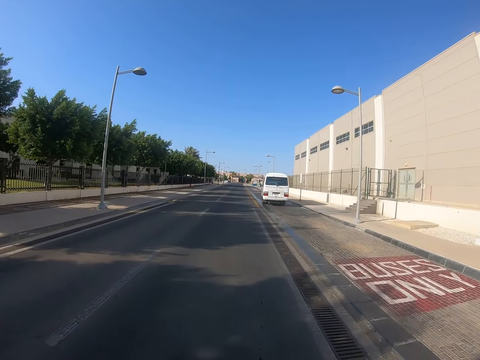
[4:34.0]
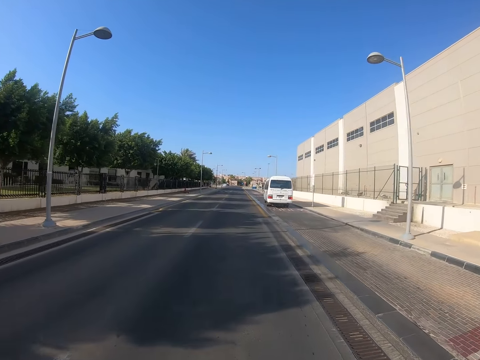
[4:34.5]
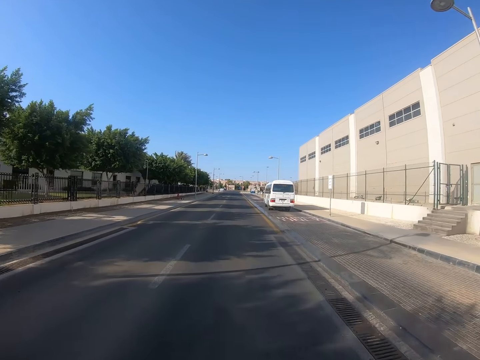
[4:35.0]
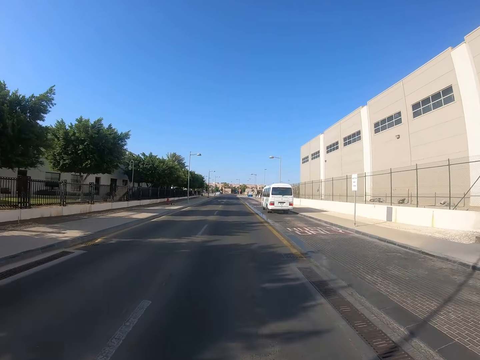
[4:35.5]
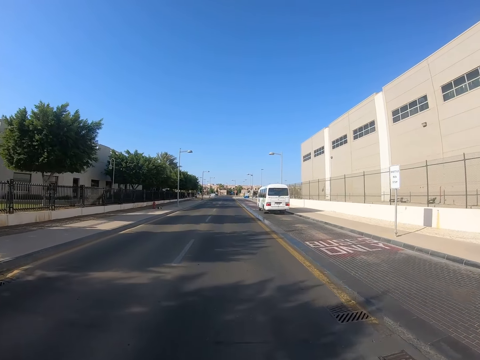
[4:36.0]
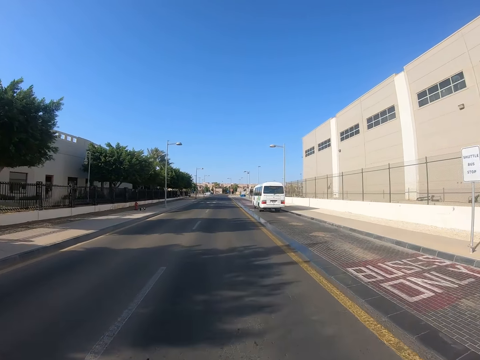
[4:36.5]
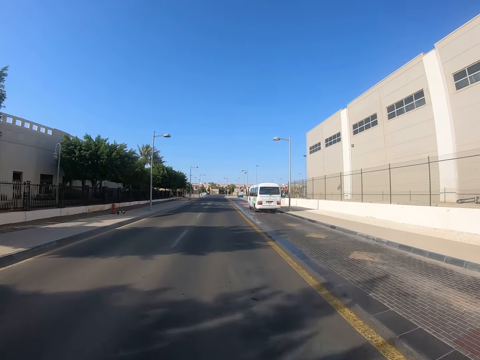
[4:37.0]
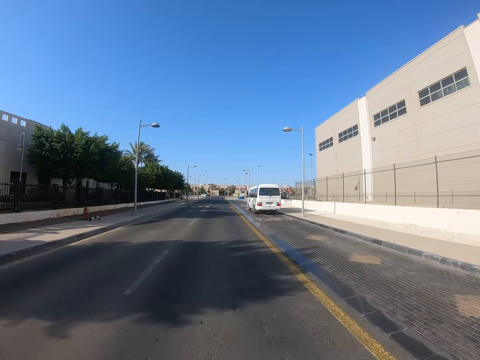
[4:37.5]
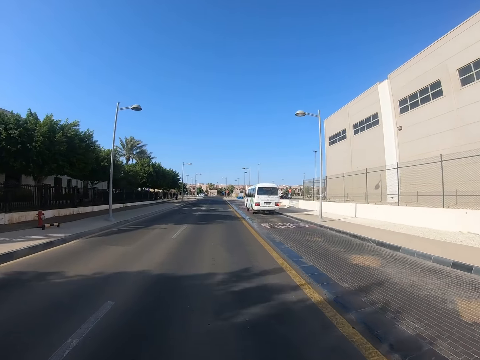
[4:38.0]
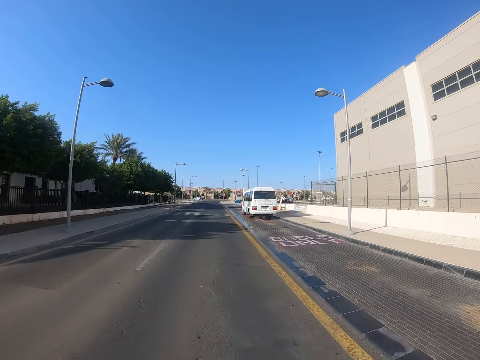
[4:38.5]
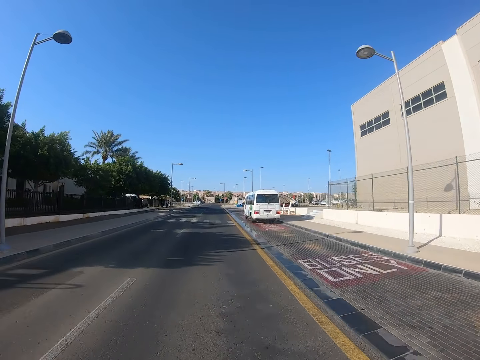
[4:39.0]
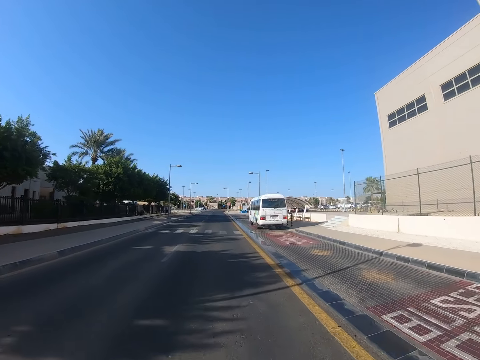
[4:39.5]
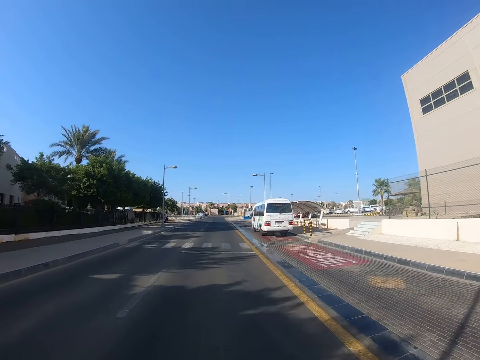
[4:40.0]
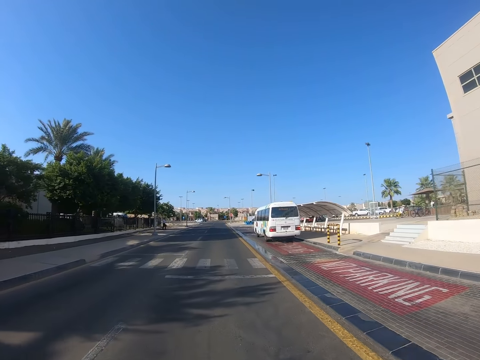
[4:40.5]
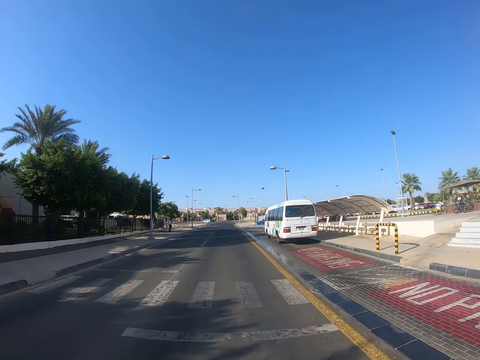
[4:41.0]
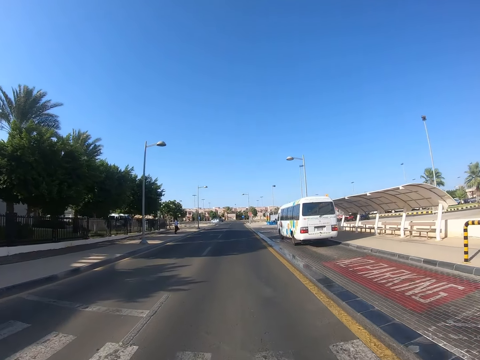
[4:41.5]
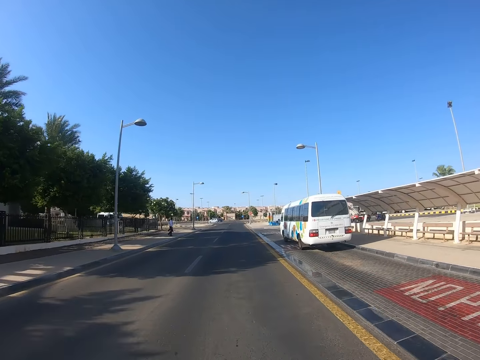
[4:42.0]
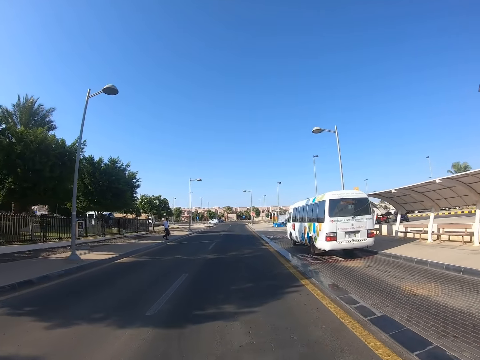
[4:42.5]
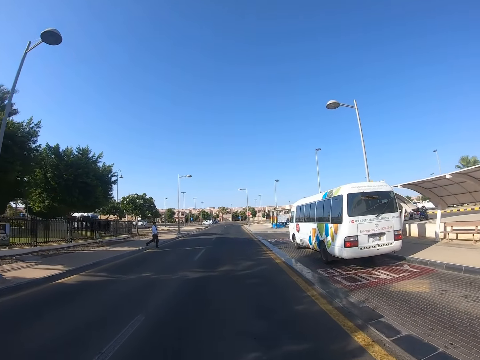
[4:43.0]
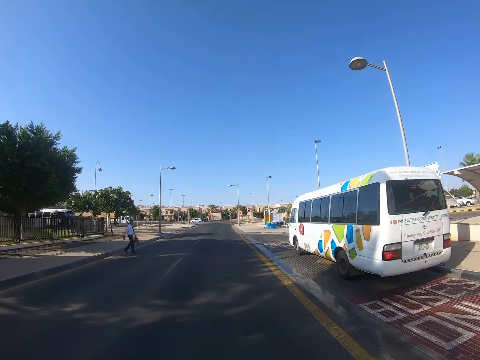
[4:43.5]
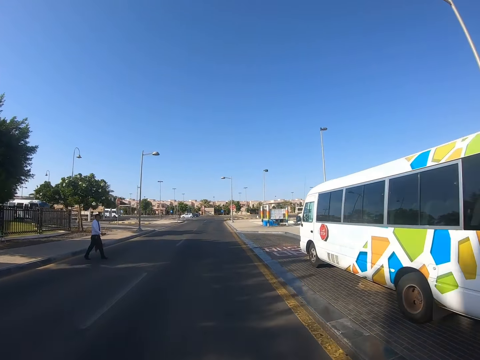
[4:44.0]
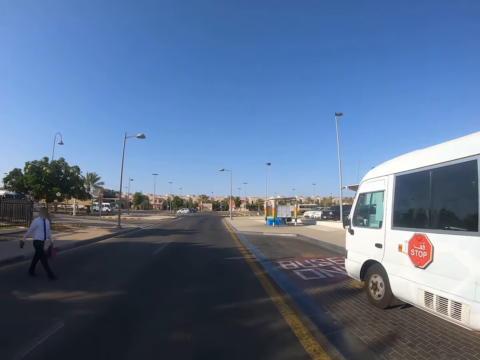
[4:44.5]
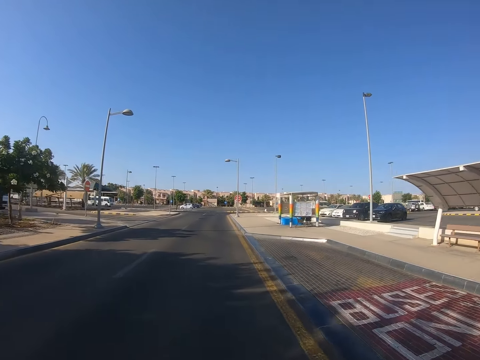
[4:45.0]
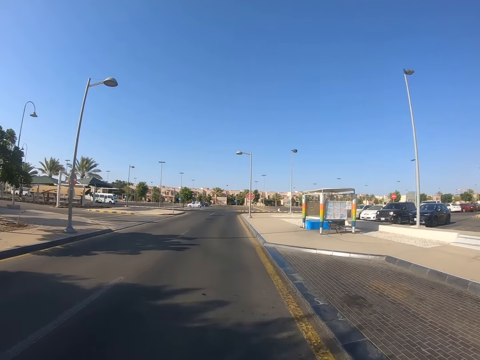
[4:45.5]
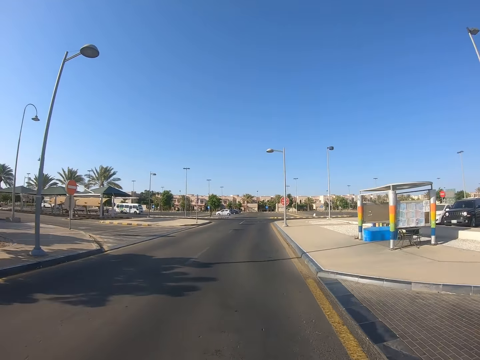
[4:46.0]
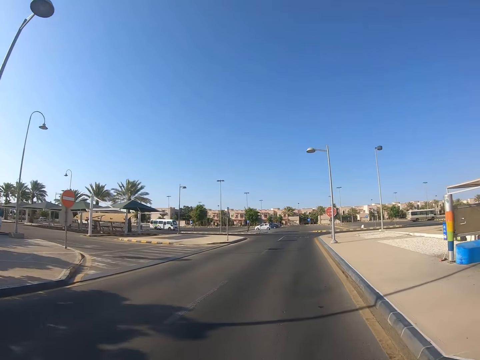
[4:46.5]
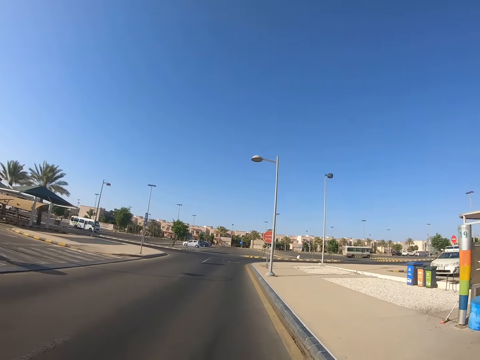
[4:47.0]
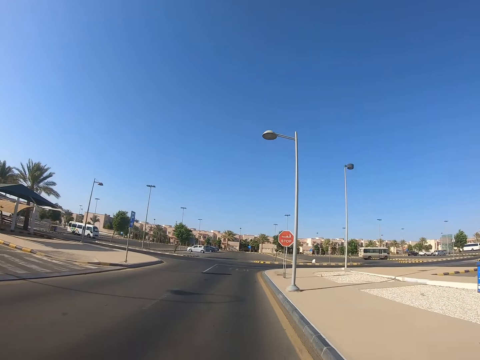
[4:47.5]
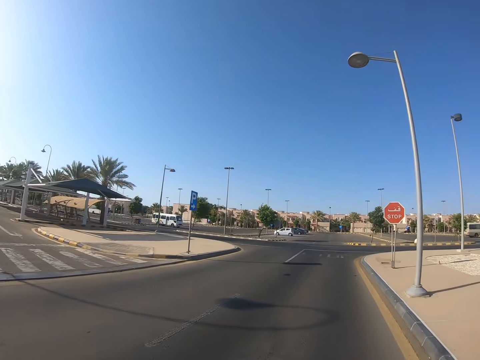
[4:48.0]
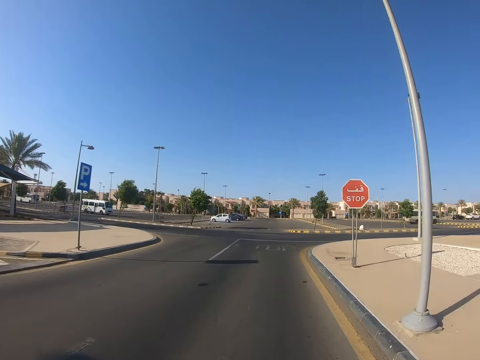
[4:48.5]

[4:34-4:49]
A man crosses the road. The camera wearer cycles on the road.

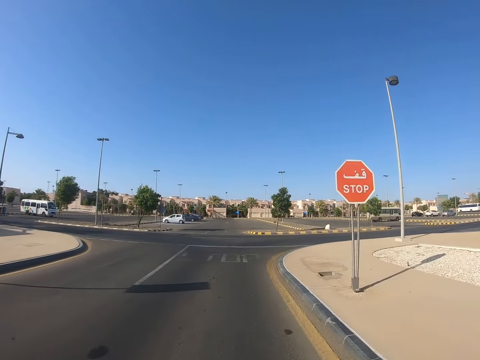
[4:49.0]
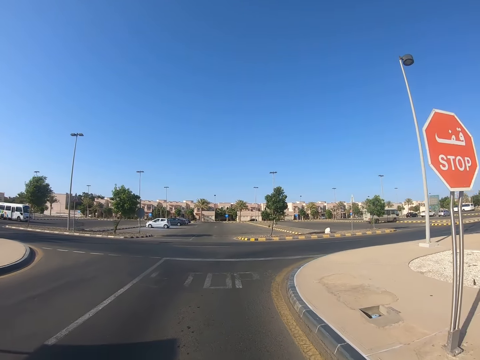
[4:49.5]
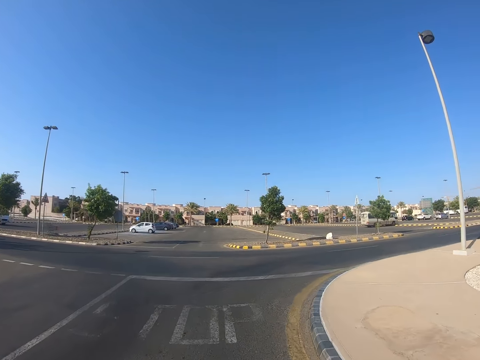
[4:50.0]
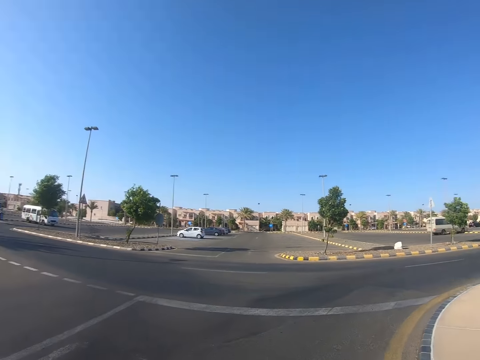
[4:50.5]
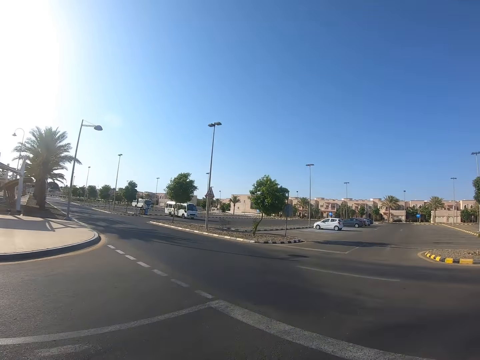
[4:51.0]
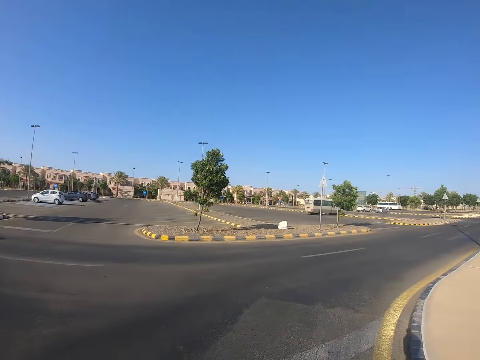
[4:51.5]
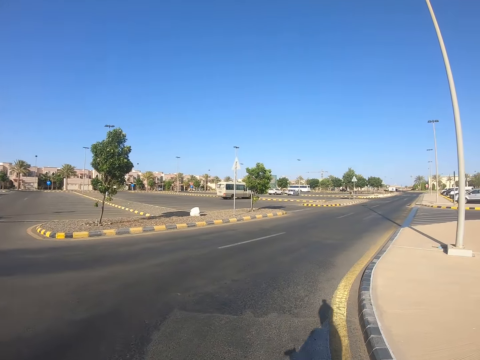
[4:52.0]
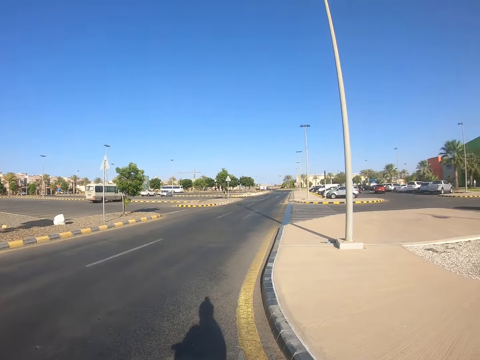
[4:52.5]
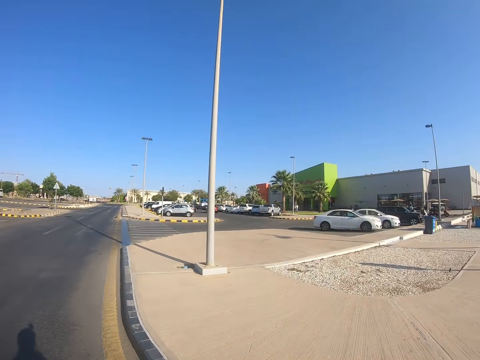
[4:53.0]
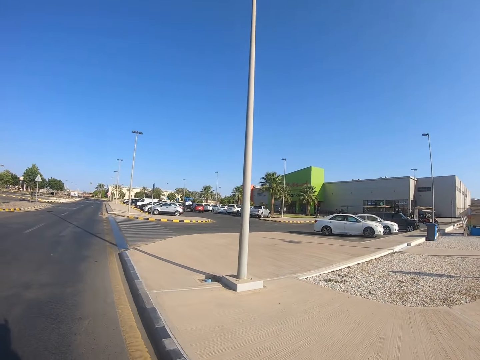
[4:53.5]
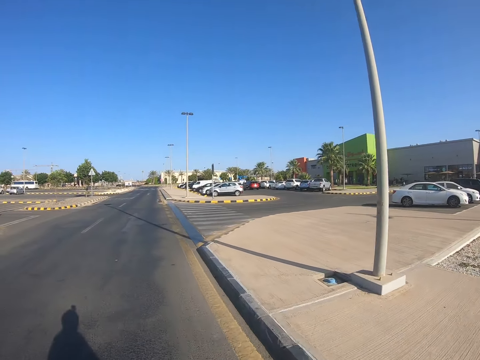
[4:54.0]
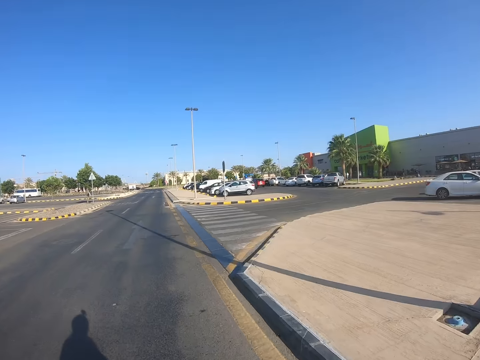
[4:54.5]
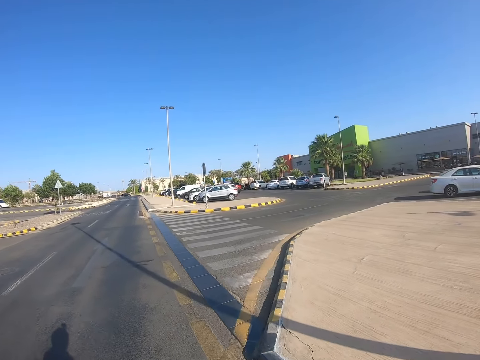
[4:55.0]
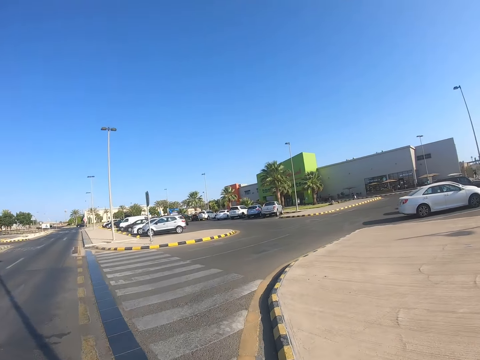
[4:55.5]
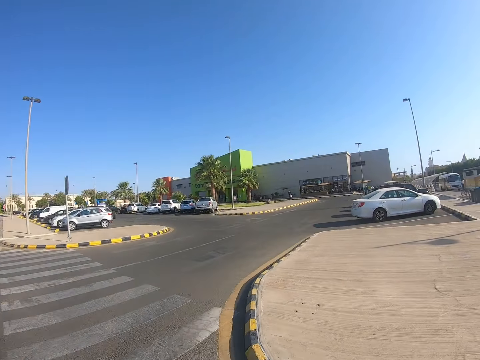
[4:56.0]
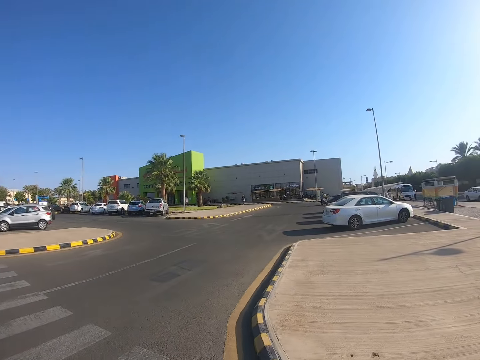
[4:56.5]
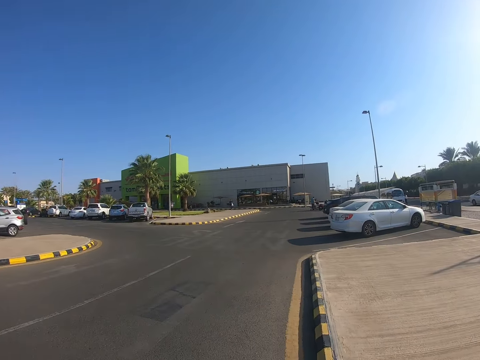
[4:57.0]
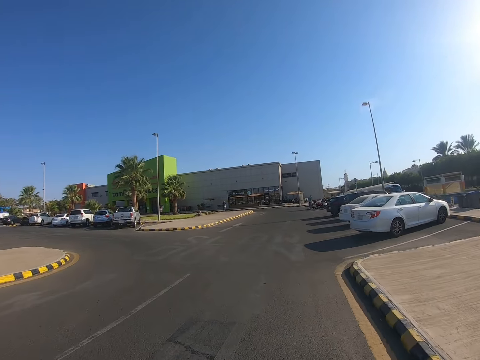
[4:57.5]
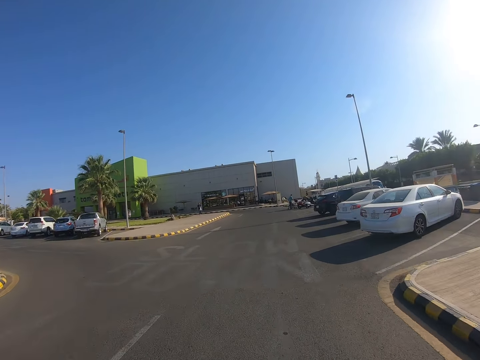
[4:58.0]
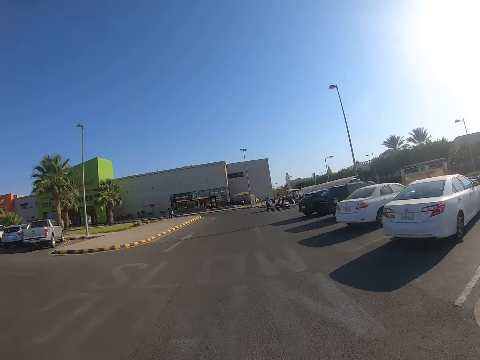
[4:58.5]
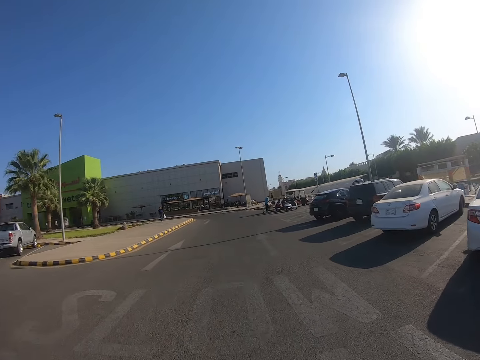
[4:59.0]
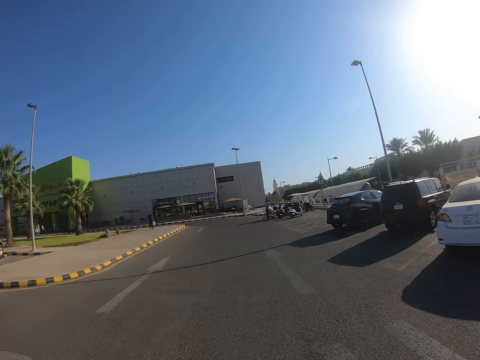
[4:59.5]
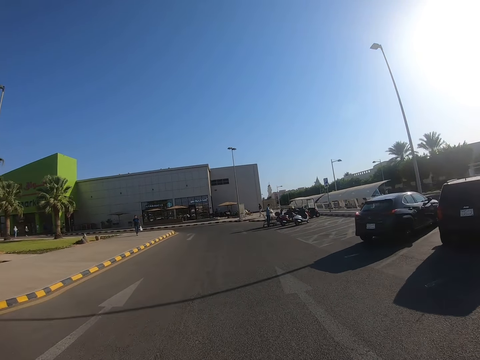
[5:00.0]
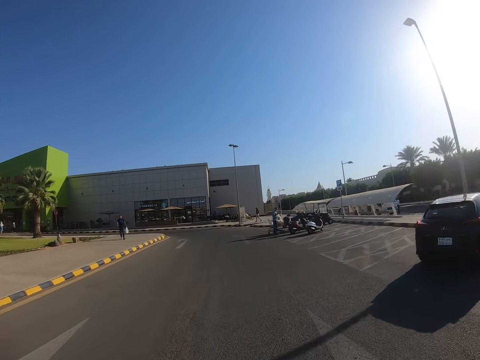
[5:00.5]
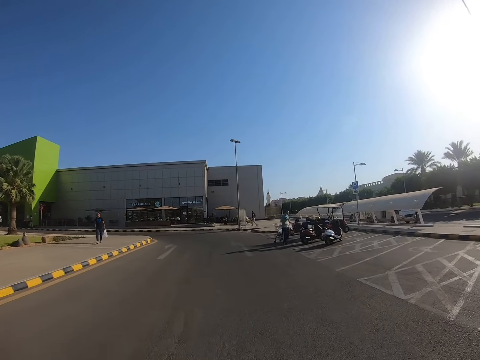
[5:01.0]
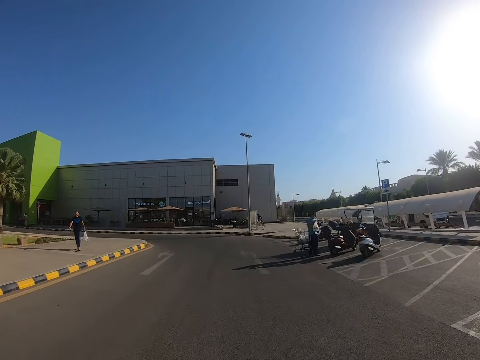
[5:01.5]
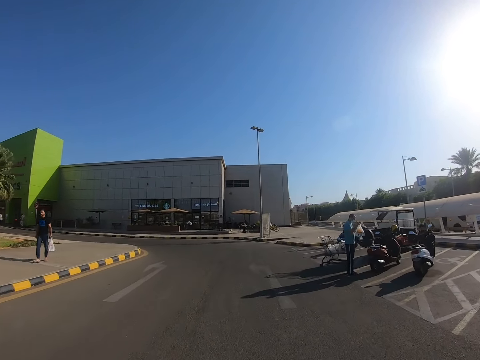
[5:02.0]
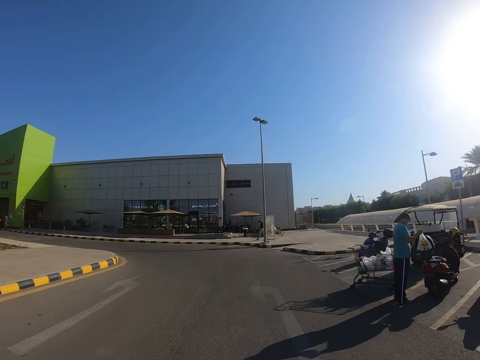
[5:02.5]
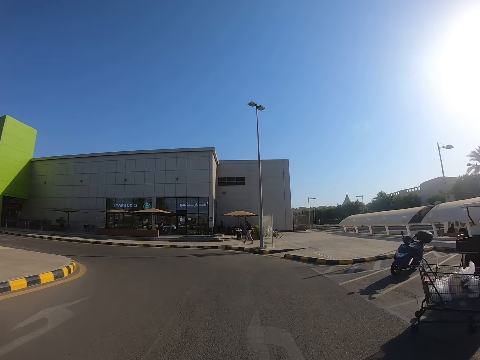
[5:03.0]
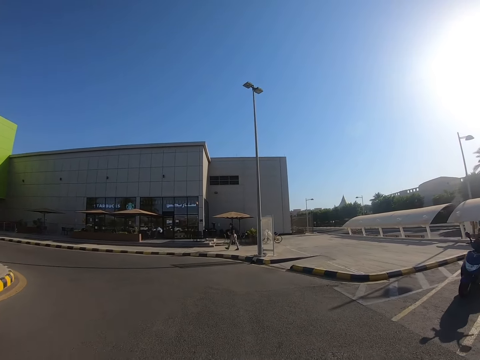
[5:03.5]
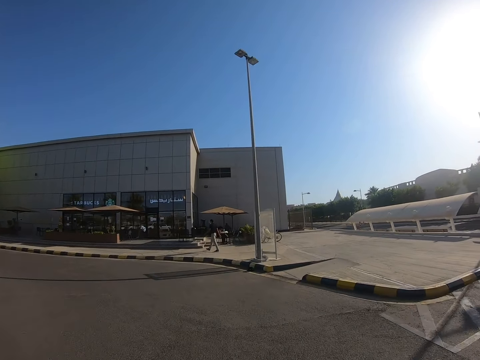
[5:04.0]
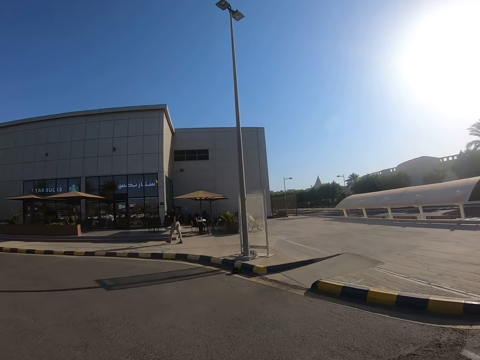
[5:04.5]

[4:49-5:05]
The camera wearer looks at both sides of the road. They take a turn and drive on a road.
